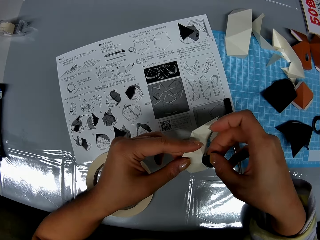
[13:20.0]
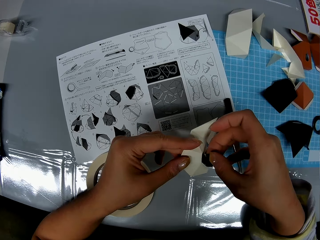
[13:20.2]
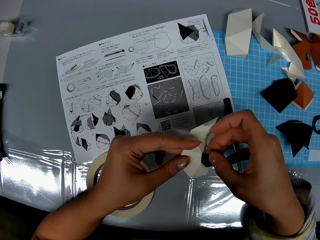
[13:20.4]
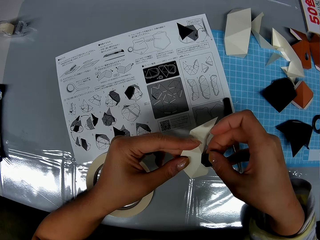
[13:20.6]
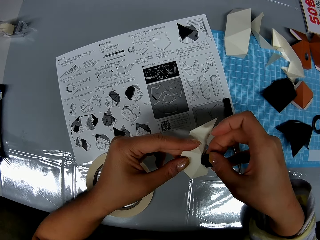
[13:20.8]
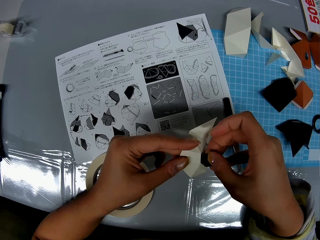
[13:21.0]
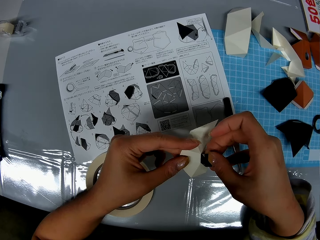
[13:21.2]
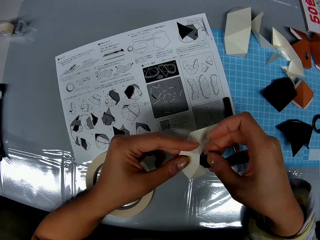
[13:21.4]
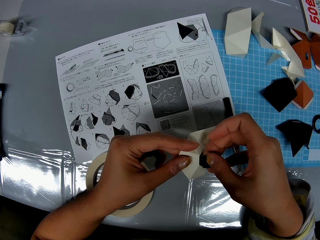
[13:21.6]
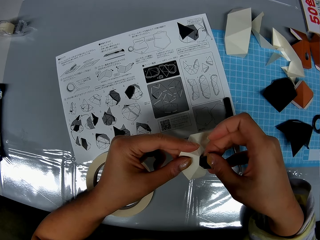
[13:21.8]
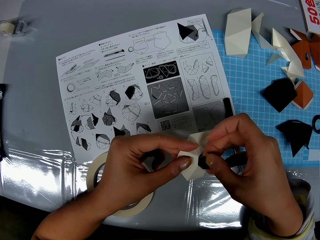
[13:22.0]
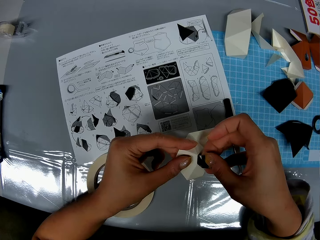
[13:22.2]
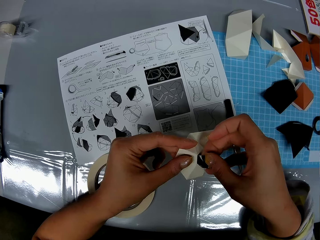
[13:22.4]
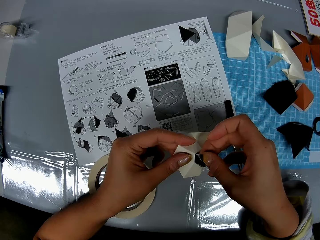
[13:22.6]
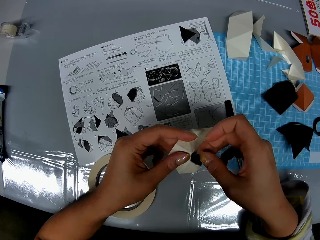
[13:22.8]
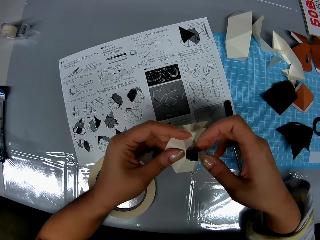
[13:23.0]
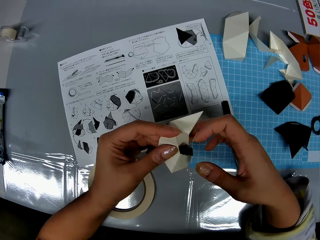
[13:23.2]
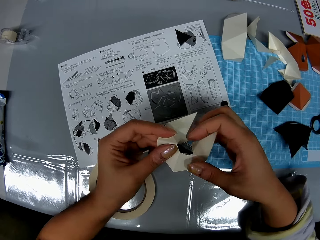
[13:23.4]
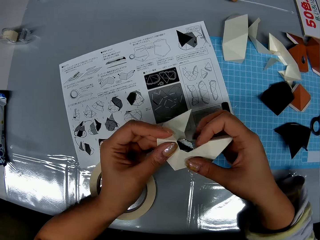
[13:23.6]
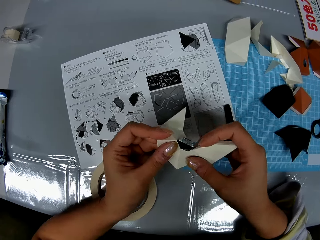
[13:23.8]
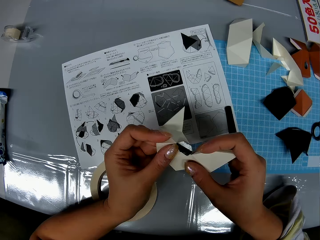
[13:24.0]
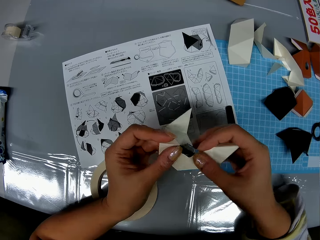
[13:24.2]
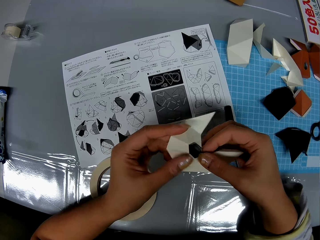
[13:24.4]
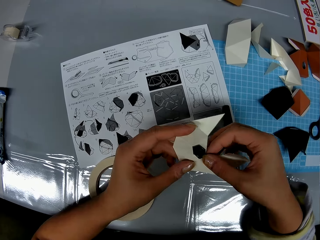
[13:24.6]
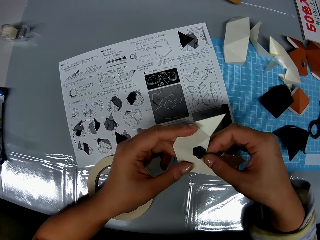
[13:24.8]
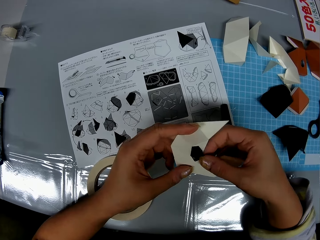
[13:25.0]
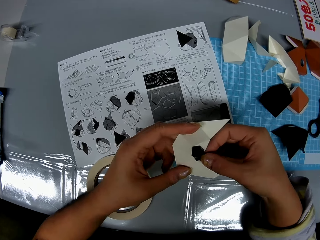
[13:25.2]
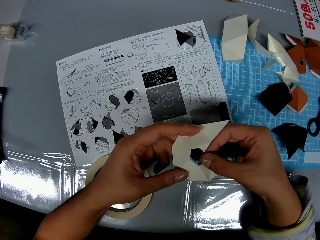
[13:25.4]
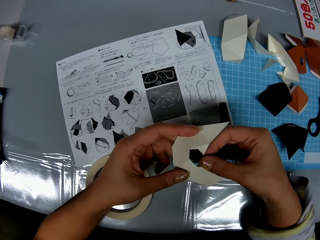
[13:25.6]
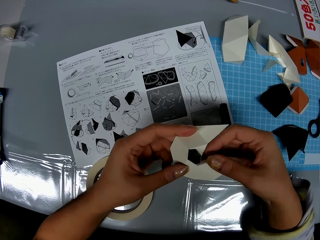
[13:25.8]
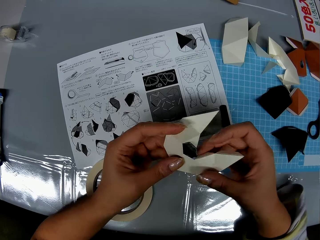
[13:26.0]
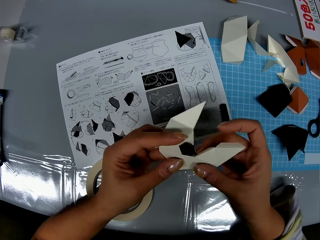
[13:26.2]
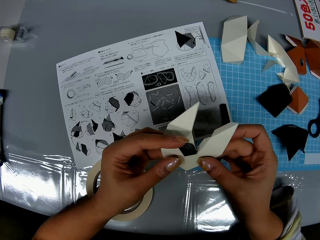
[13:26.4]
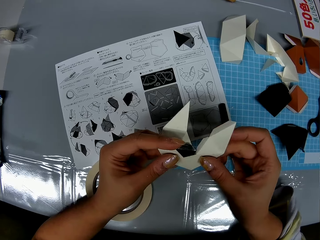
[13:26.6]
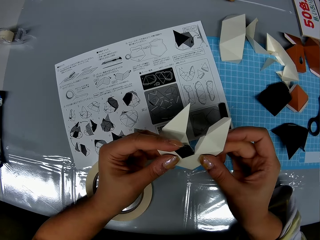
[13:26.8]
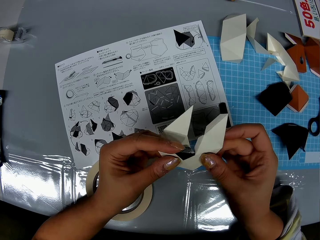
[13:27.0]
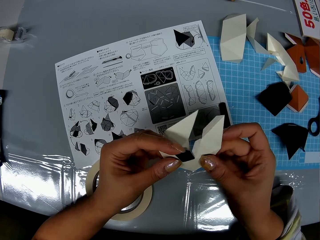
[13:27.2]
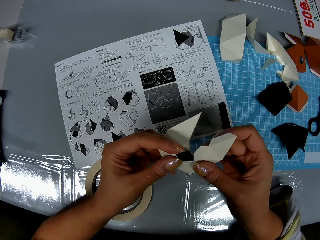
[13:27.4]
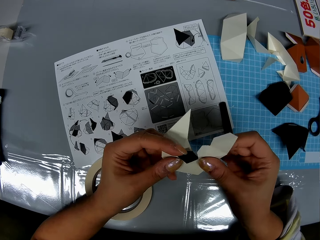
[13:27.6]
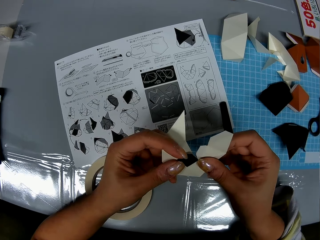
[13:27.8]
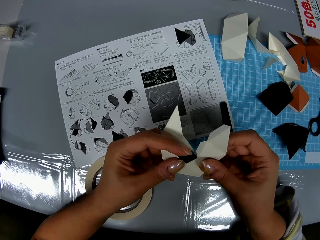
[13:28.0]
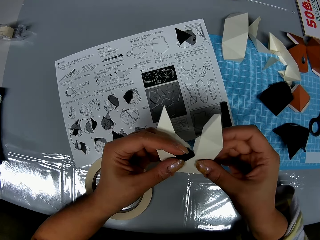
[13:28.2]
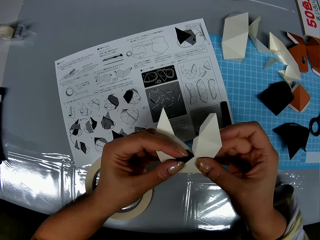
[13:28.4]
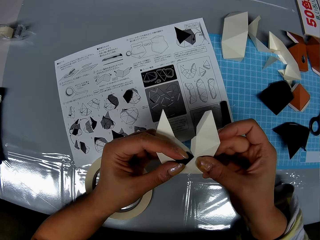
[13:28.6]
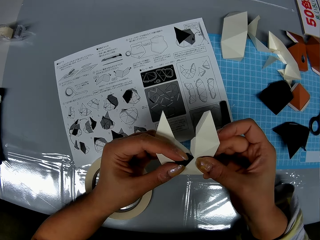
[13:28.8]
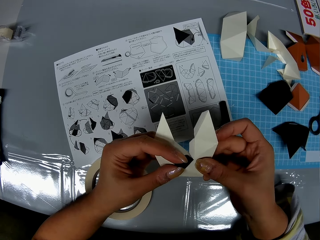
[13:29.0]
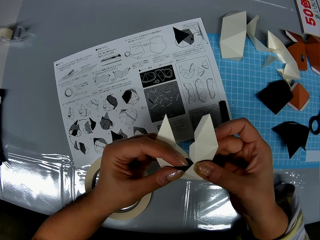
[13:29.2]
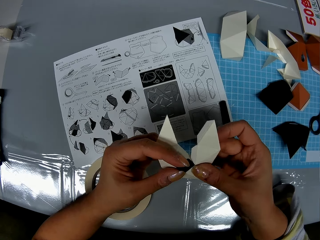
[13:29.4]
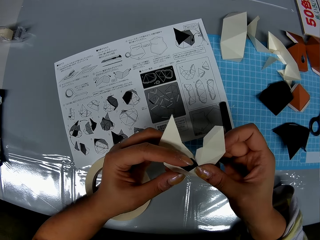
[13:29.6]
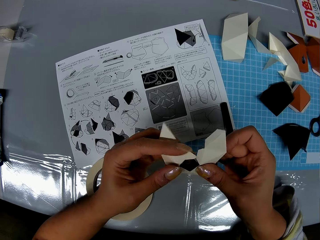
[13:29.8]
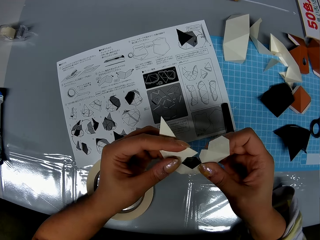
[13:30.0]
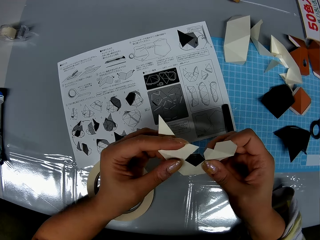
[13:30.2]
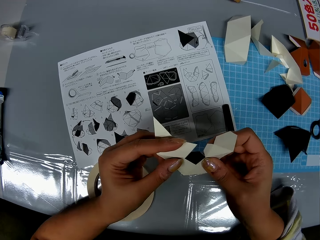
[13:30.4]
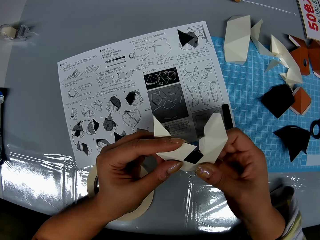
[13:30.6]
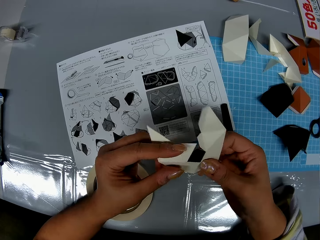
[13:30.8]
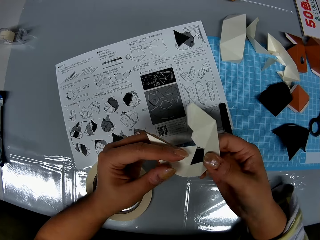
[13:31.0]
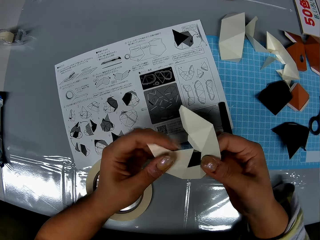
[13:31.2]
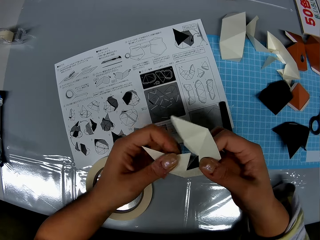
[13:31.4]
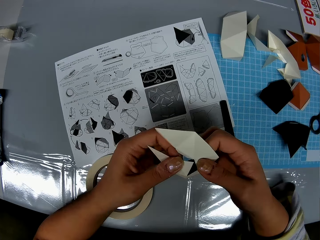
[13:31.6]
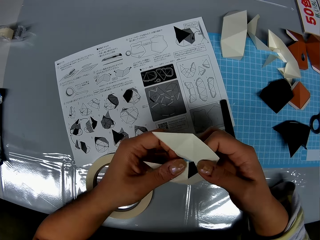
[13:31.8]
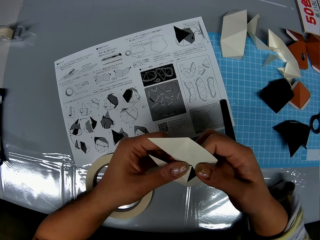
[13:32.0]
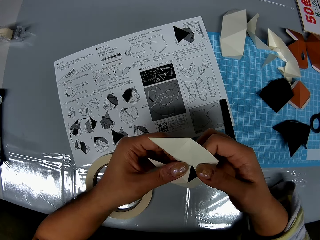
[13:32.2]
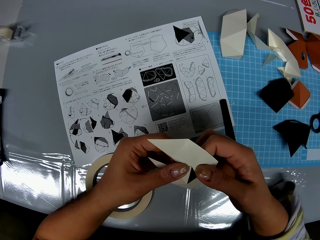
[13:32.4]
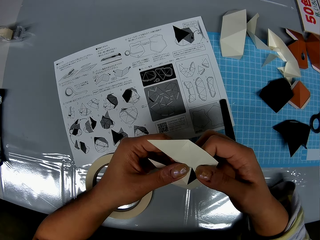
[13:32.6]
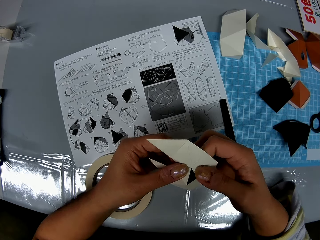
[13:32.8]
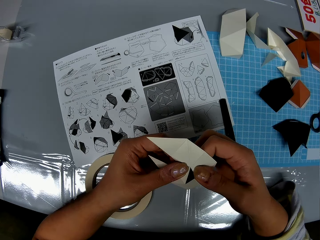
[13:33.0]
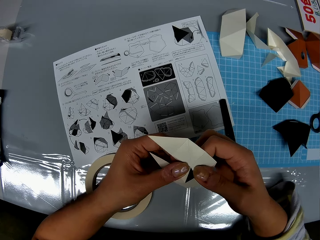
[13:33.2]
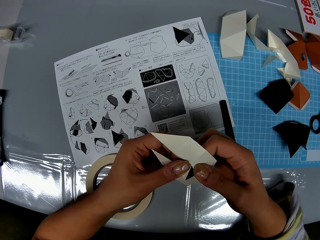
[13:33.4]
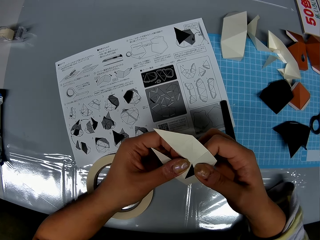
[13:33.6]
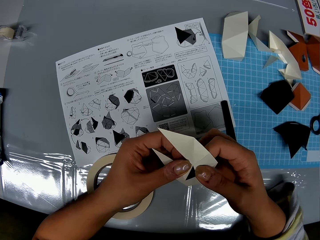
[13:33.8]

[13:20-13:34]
The camera wearer joins the pieces of craft together. They adjust the craft.

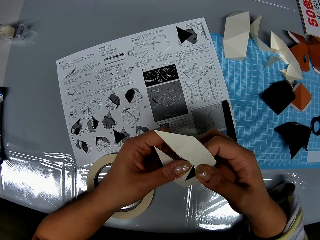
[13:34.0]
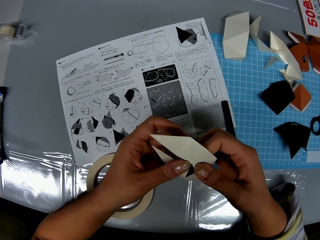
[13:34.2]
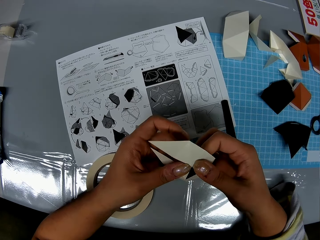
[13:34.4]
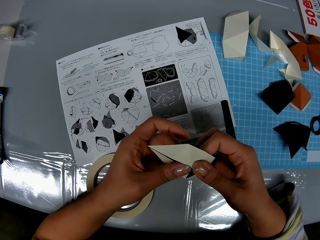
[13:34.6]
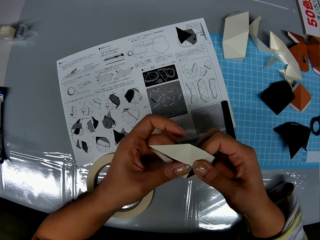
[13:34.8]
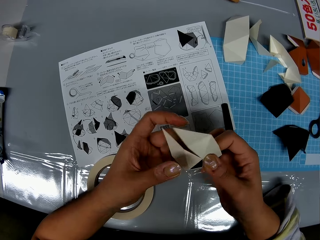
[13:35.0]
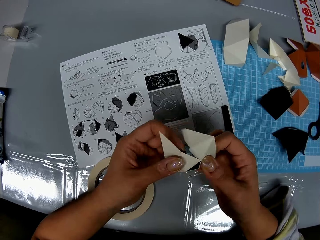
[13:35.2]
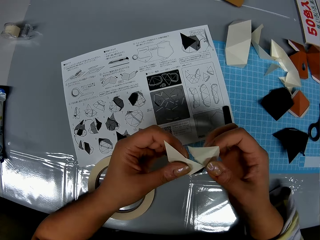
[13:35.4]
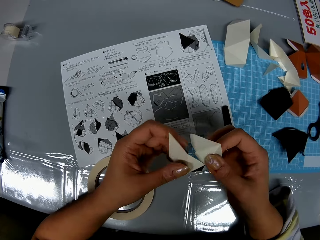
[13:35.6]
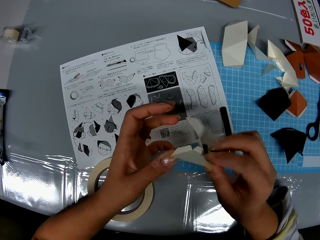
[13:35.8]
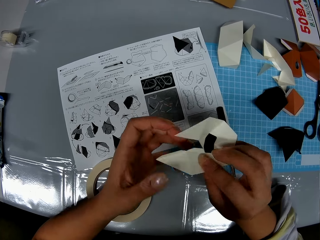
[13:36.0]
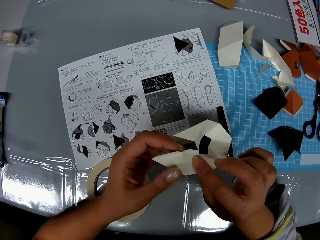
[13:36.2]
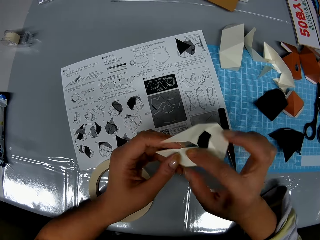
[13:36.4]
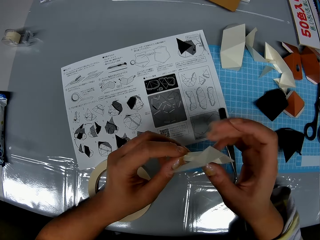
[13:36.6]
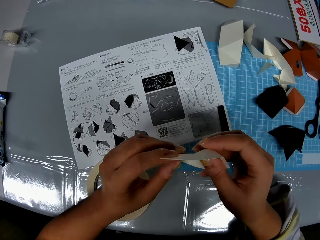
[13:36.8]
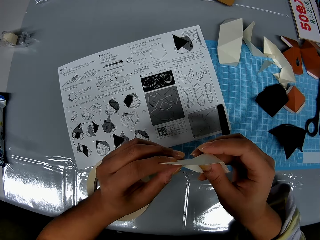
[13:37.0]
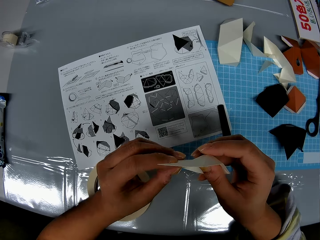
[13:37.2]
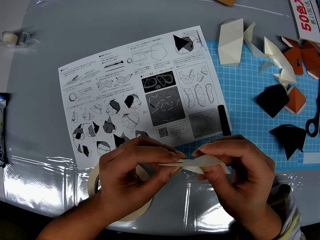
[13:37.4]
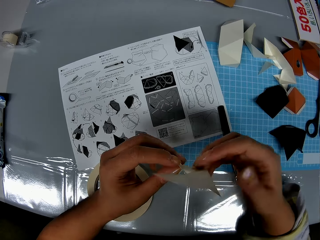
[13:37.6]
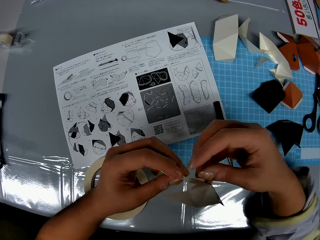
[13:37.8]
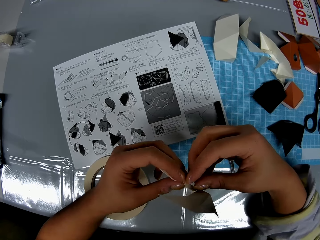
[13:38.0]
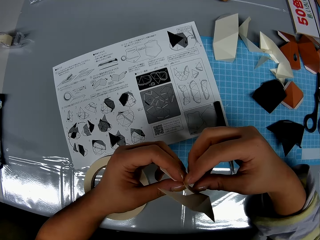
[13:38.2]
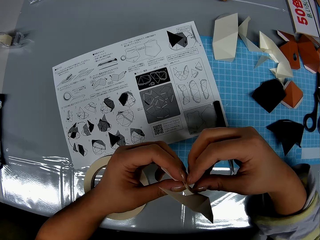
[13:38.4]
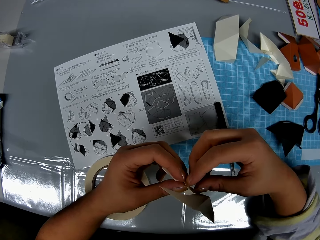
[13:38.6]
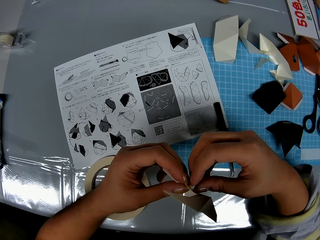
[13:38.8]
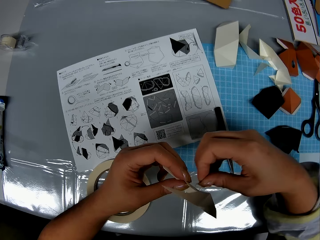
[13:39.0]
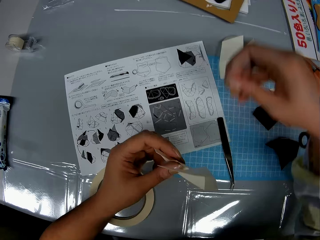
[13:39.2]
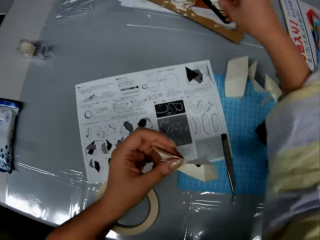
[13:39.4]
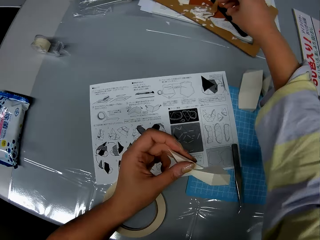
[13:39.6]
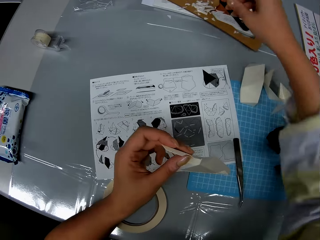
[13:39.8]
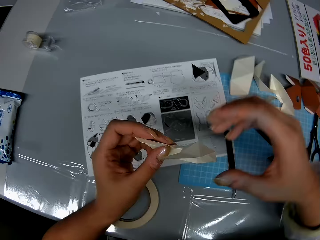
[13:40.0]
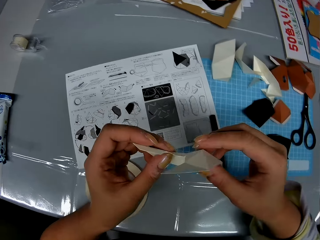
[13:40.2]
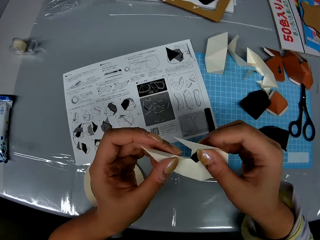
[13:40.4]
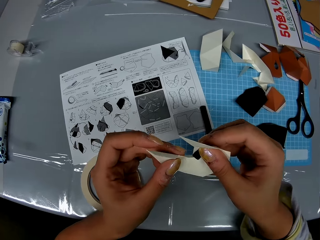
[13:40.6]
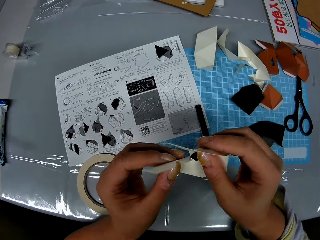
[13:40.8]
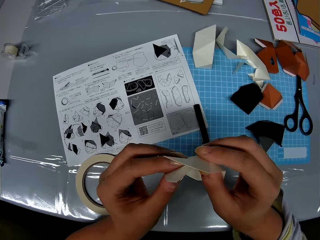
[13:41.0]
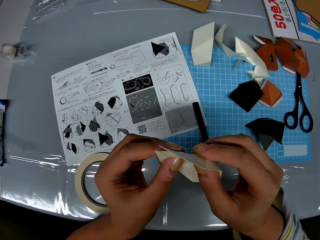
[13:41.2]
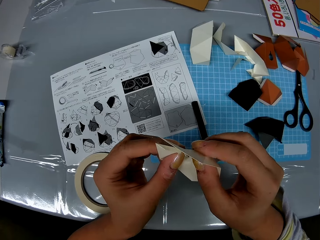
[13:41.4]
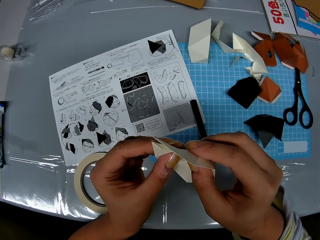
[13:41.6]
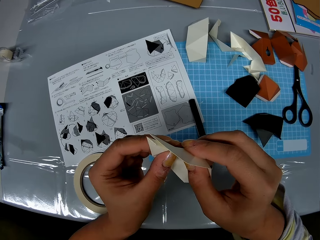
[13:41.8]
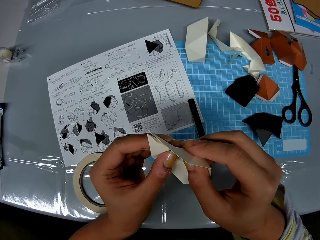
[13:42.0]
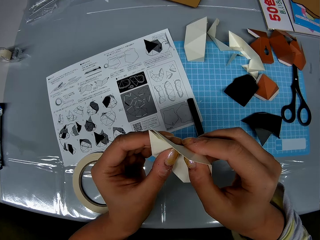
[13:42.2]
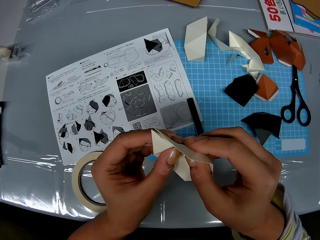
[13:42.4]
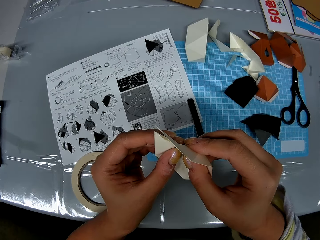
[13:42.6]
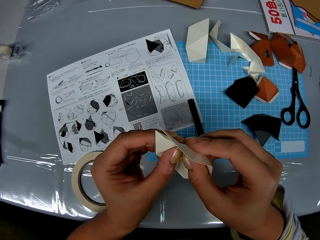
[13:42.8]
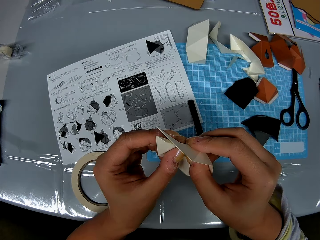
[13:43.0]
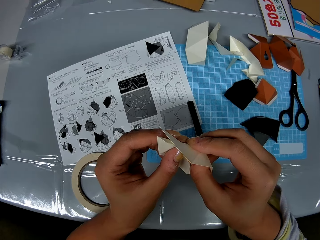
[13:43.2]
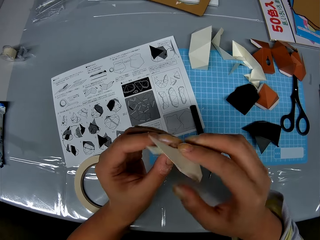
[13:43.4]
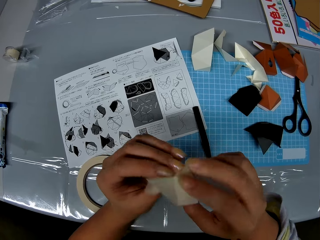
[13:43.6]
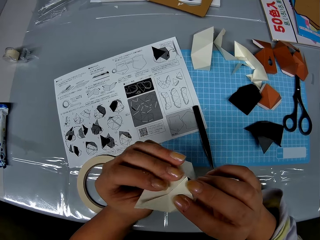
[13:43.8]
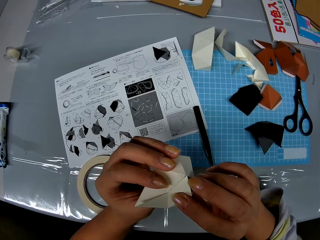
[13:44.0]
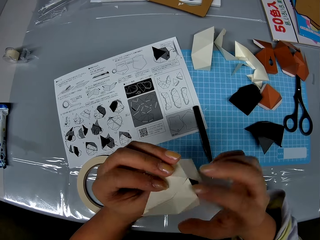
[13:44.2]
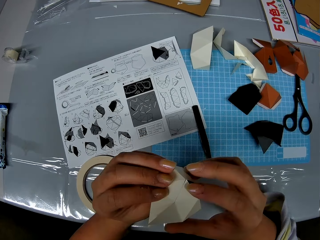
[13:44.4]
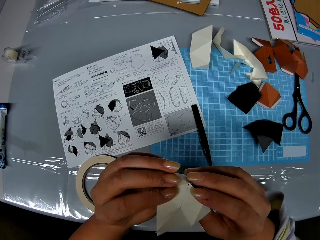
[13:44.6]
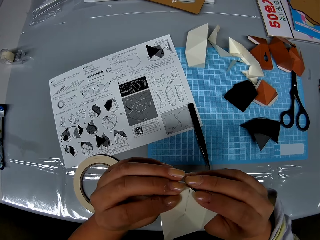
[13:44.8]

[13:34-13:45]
The camera wearer turns the piece of paper. They remove tape from the paper. They drop the tape on the table. They hold the paper together. They adjust the craft.
